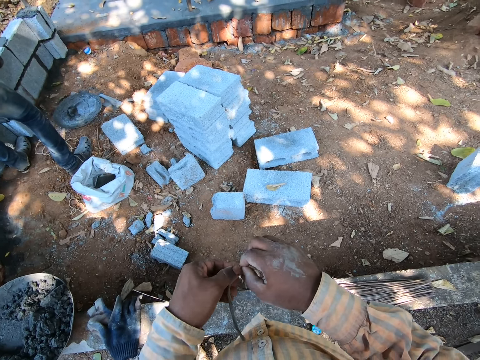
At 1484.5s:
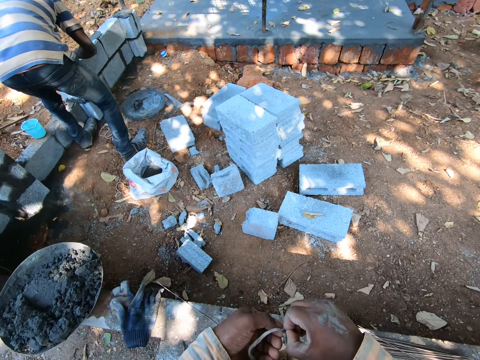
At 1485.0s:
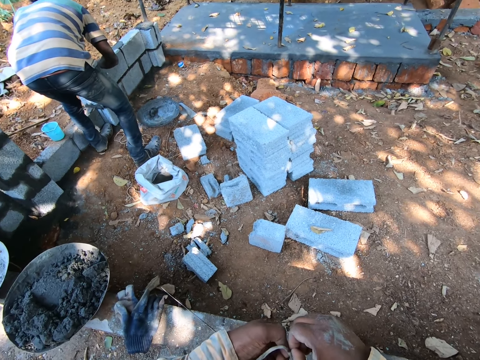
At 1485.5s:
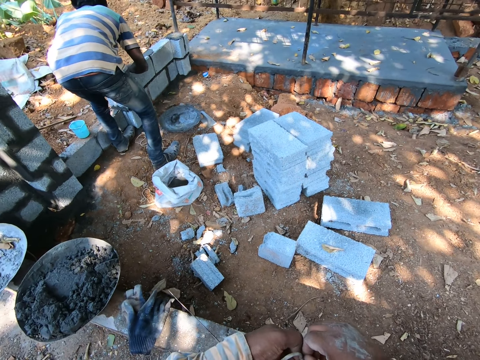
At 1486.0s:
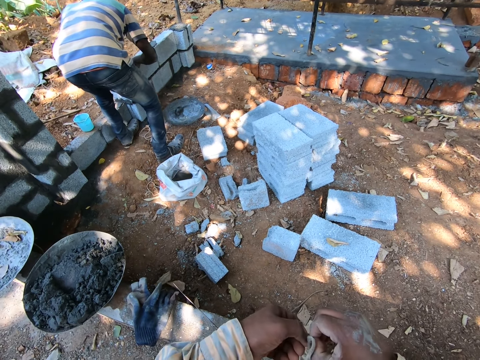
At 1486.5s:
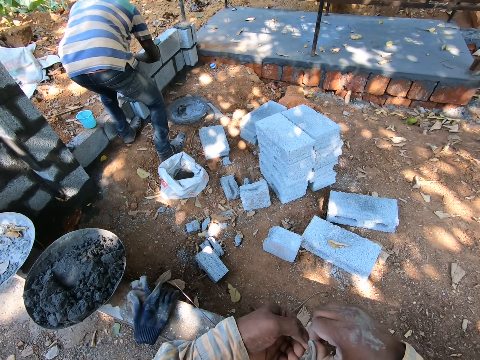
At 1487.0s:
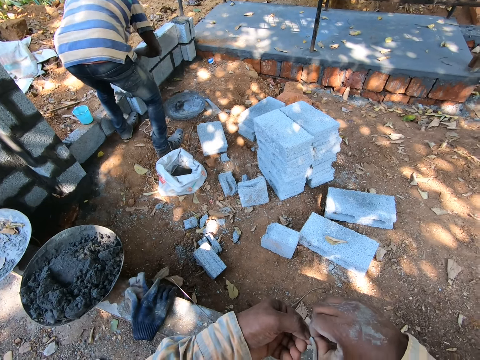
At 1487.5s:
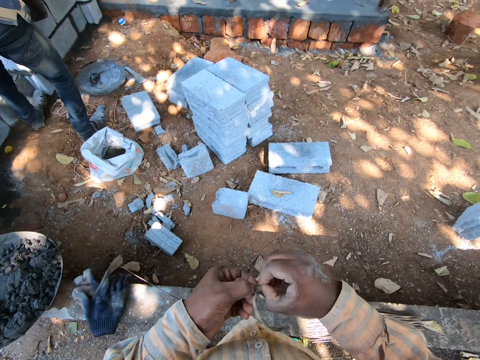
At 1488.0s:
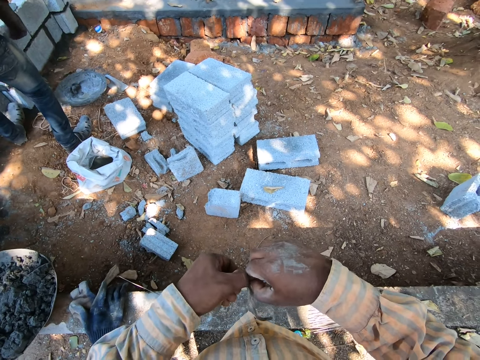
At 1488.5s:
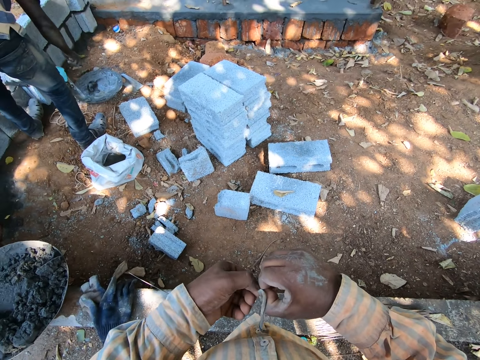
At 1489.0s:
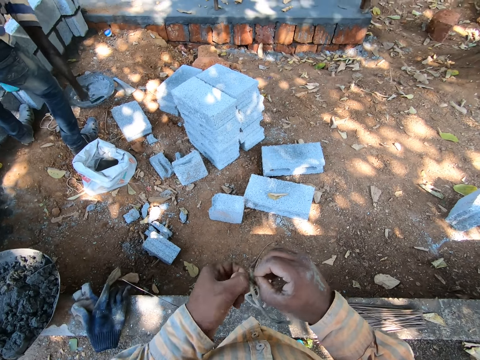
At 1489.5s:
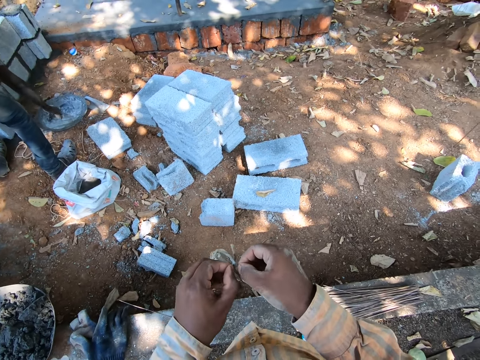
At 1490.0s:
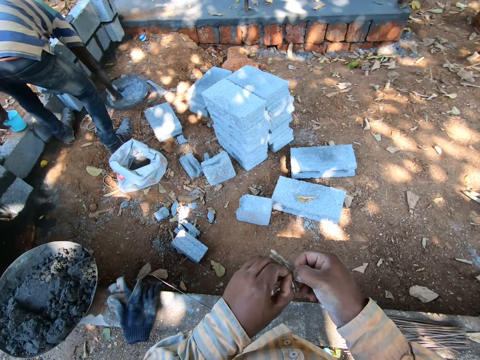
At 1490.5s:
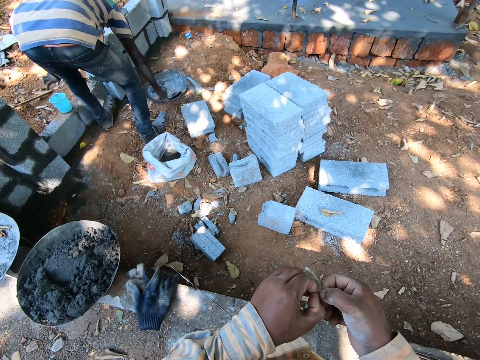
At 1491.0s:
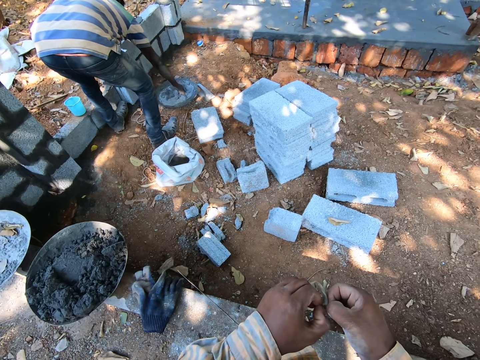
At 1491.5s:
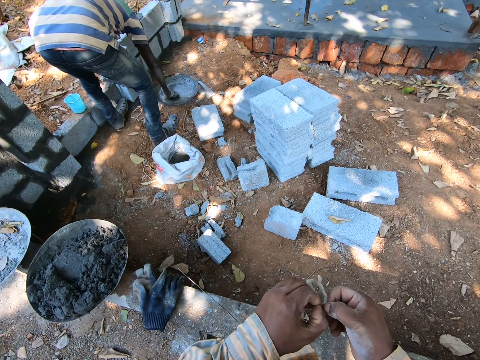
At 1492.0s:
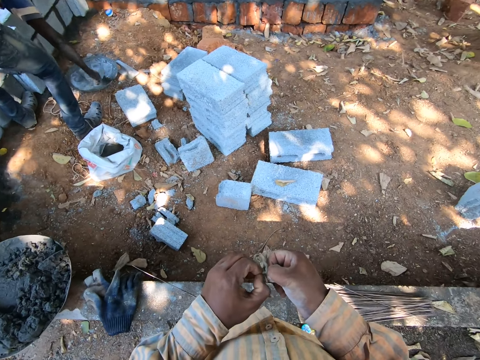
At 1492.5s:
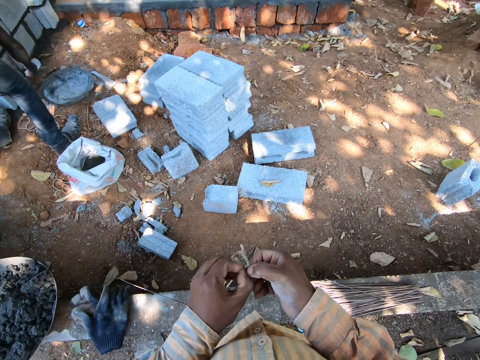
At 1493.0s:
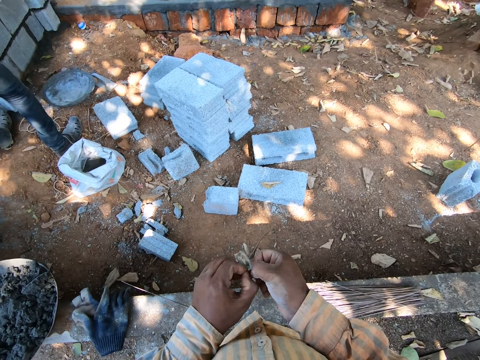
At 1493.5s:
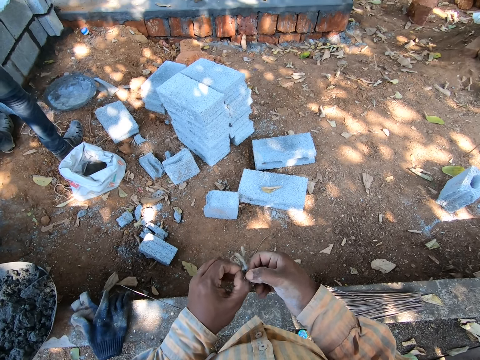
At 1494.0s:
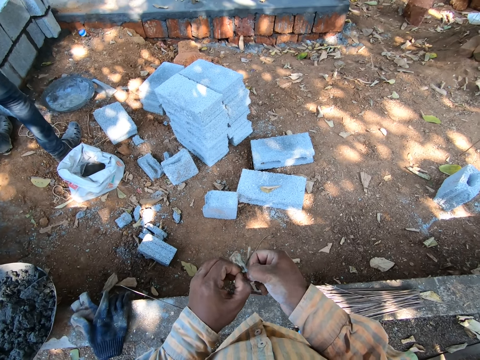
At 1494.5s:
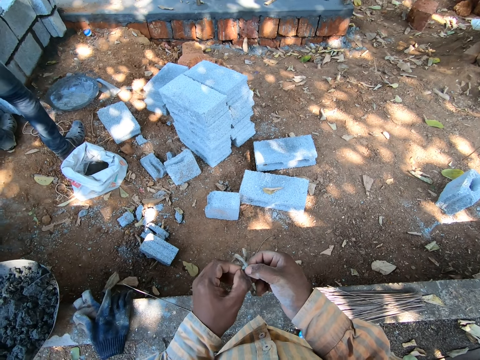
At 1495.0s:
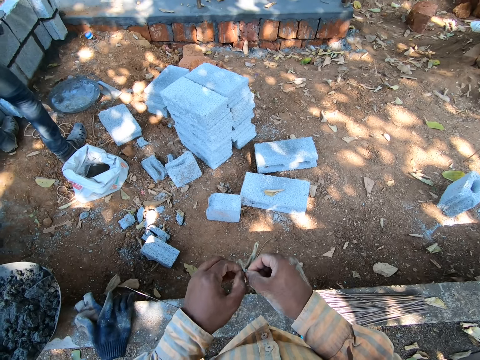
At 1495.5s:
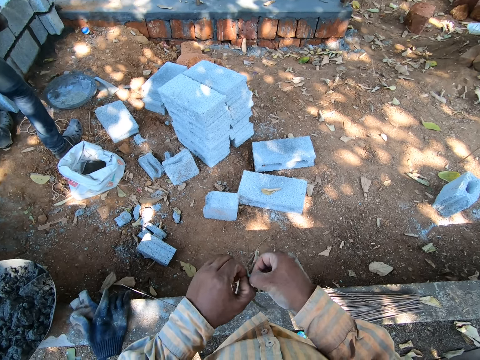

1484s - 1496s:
The man pours water on the mortar in the pan with his left hand. He mixes the mortar in the pan with a trowel in his right hand. He packs the mortar in the pan with the trowel in his right hand.

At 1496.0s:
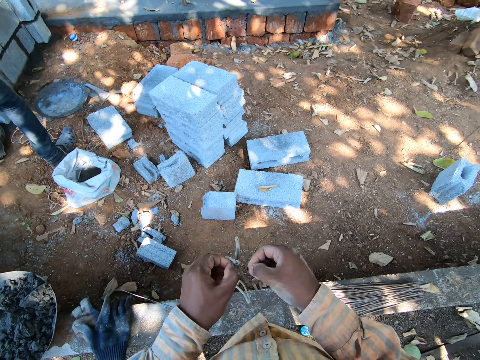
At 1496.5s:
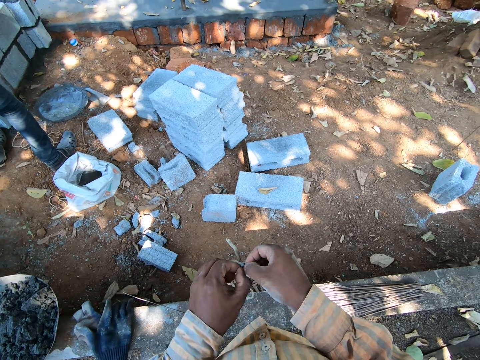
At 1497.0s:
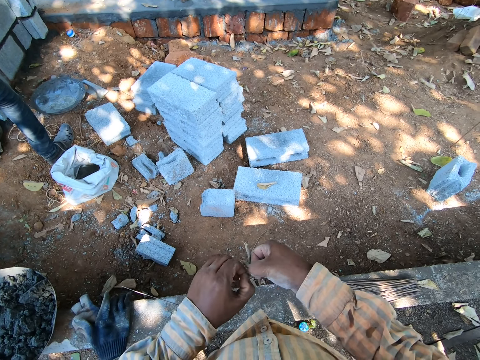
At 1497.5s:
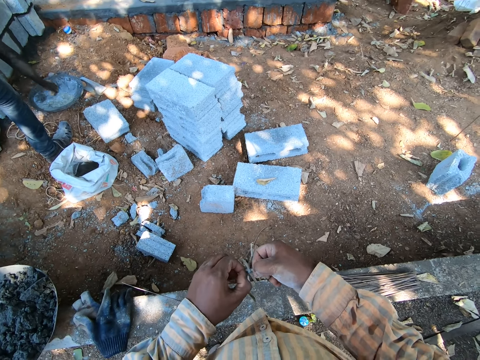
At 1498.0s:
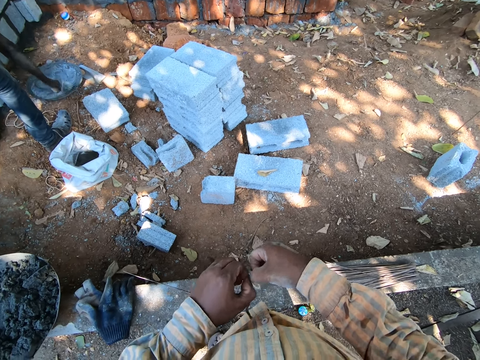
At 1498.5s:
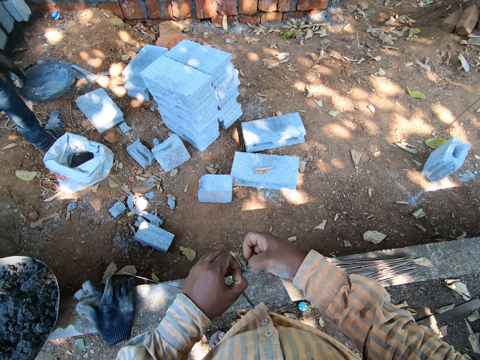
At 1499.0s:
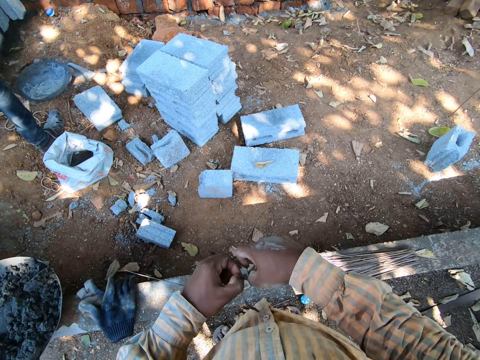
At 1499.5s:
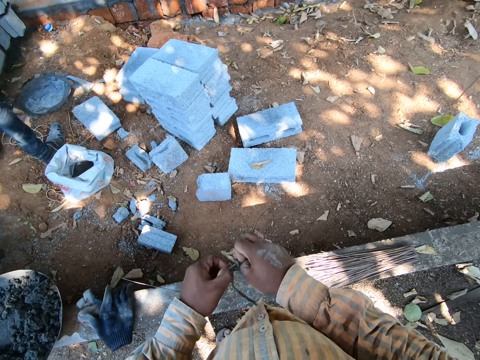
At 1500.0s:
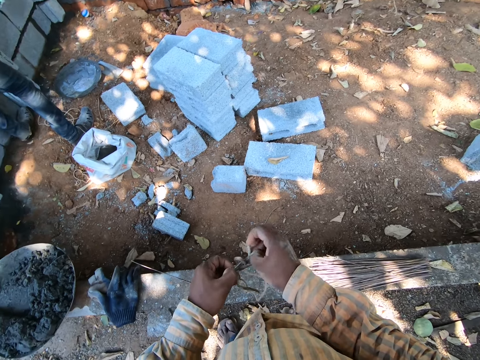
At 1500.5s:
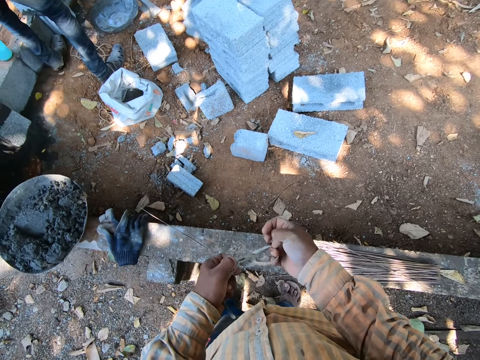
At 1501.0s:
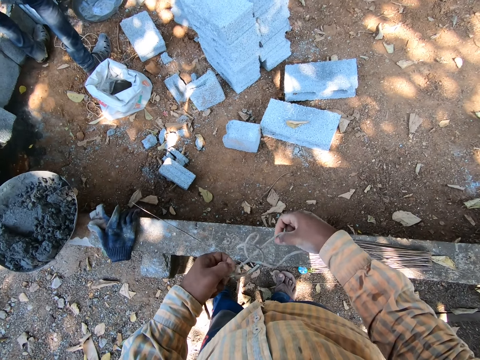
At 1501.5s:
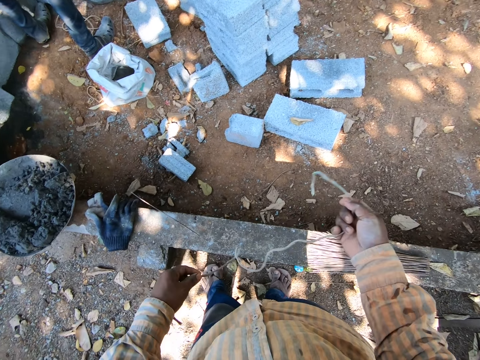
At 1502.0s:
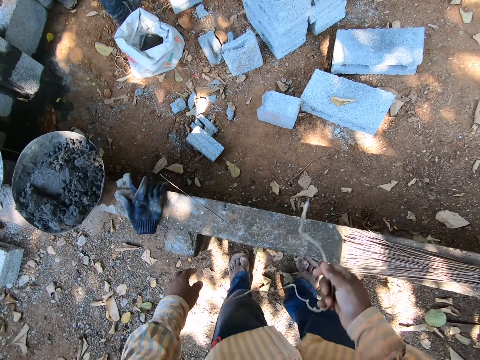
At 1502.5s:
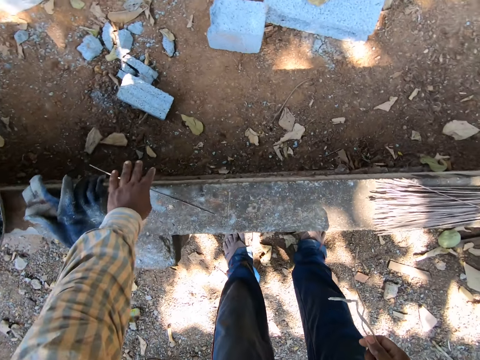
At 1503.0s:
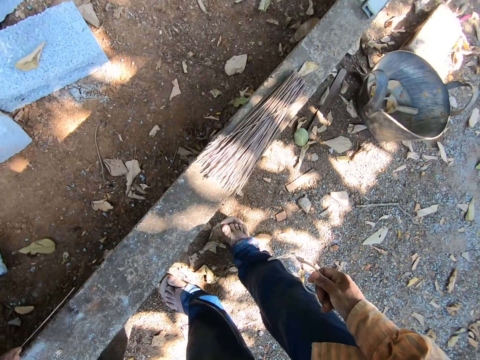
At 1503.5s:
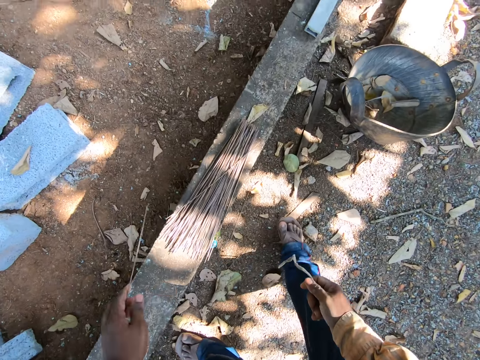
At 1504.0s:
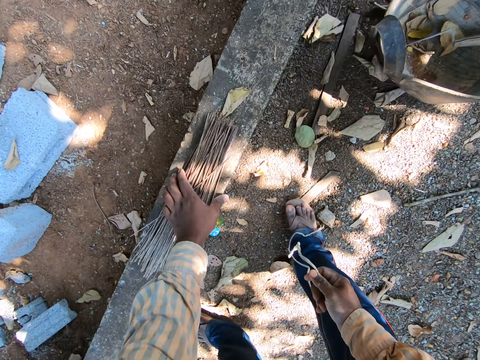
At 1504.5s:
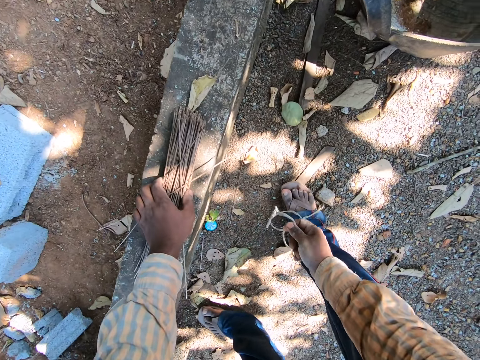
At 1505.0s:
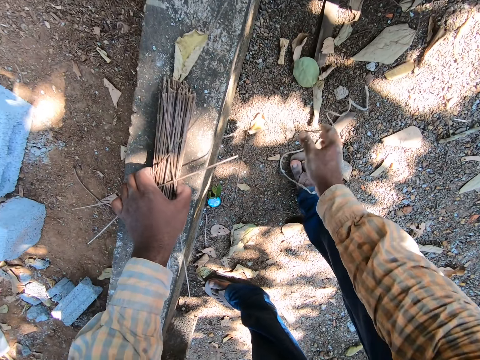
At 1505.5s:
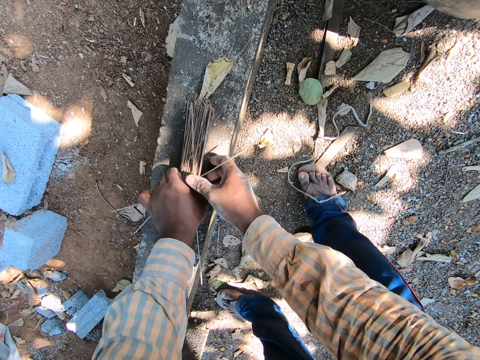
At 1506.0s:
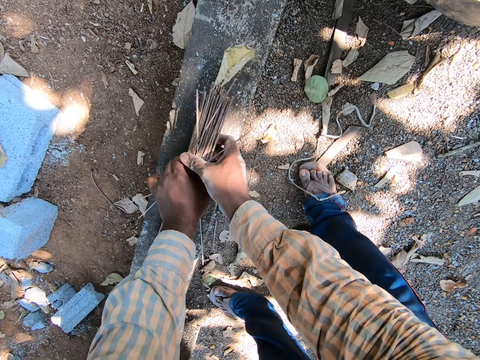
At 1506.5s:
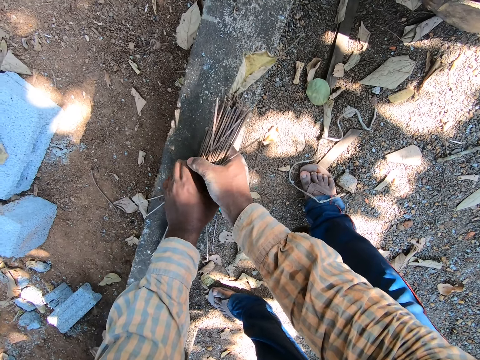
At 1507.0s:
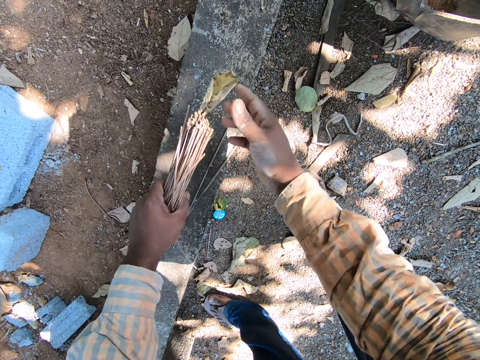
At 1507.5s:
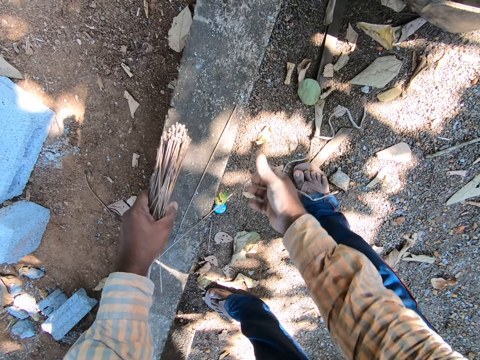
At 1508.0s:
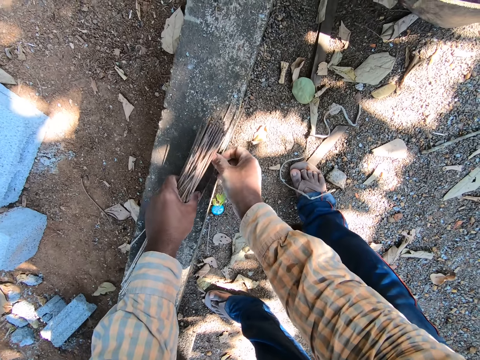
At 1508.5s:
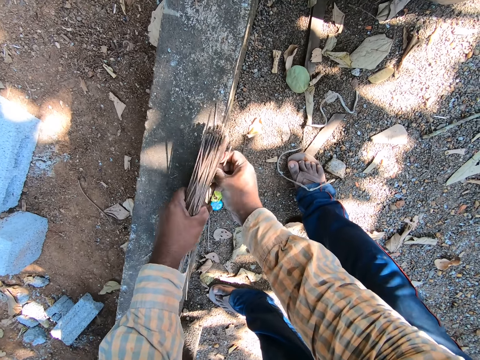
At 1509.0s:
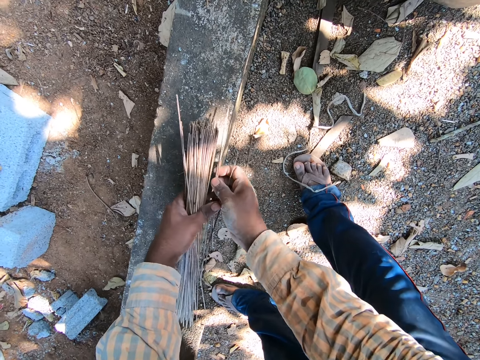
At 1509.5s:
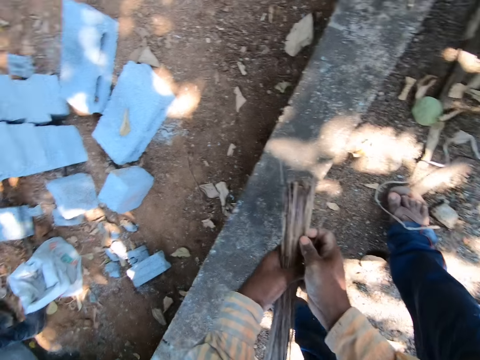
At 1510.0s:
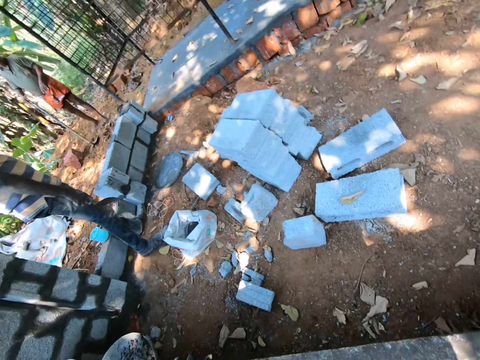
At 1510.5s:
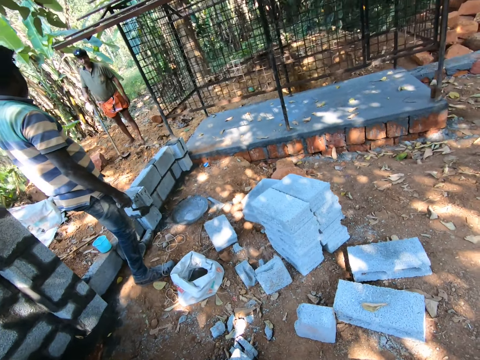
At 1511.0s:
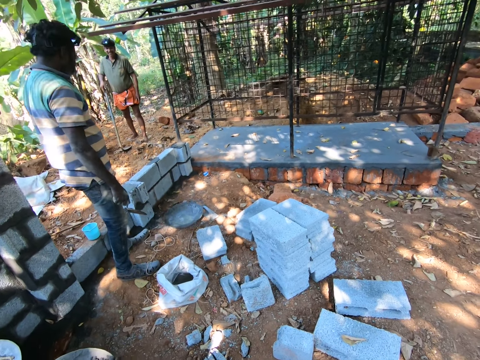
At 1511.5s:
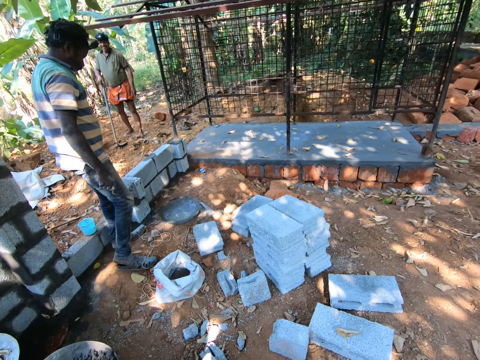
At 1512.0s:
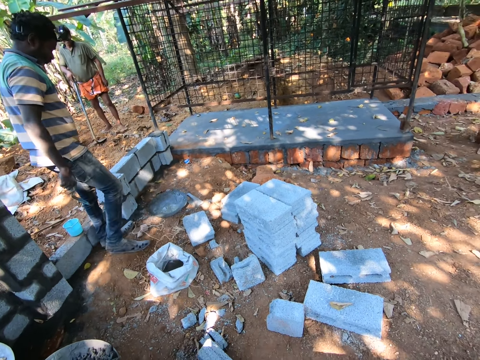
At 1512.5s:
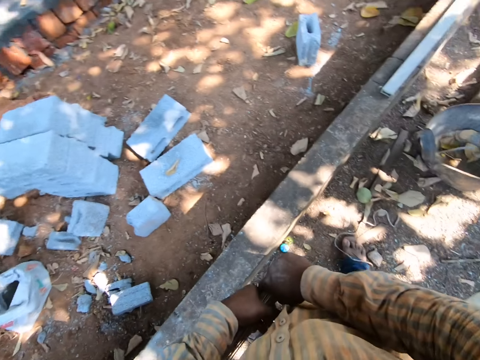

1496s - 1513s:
The man packs the mortar in the pan with the trowel in his right hand. The camera wearer picks up broom sticks on the fence with his left hand. He holds the broom sticks. He drops the rope on the ground with his right hand. He picks up the broom with both hands. He removes a leaf from the broom with his right hand. He holds the broom sticks together. He throws the leaf on the ground with his right hand. He picks up strands of broom on the fence with his right hand. He holds the broom sticks together. He joins the strands of broom on his right hand to the broom on his left hand. Another man converses with the man. The camera wearer looks around the construction site.
